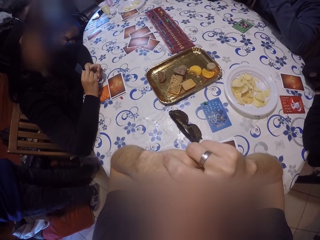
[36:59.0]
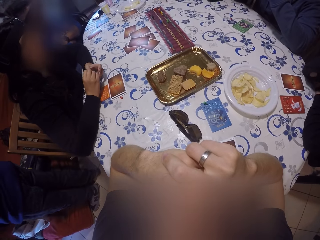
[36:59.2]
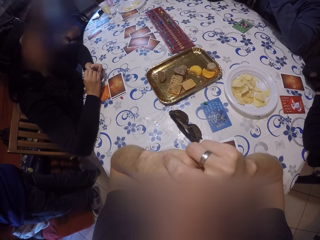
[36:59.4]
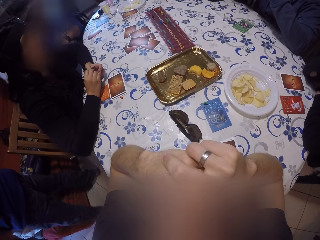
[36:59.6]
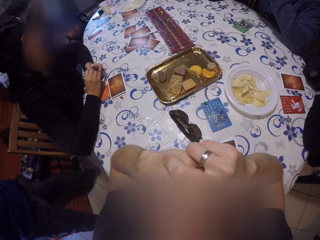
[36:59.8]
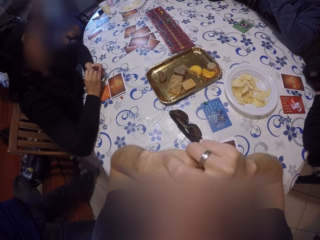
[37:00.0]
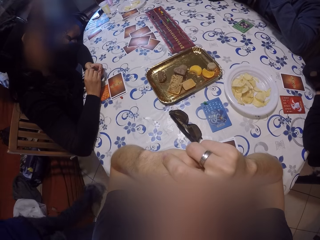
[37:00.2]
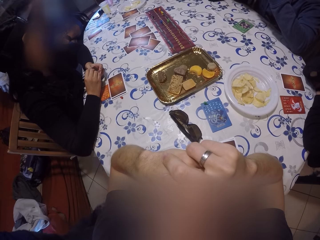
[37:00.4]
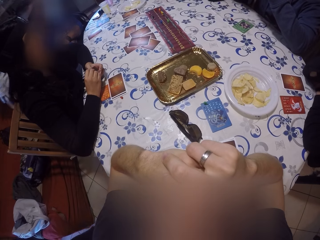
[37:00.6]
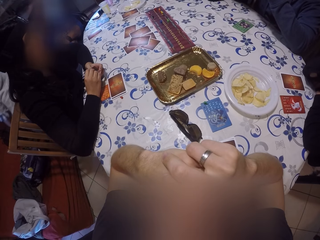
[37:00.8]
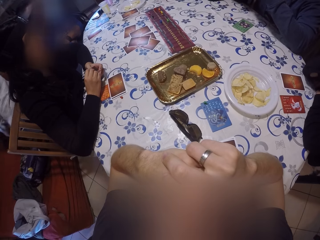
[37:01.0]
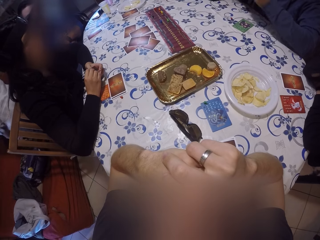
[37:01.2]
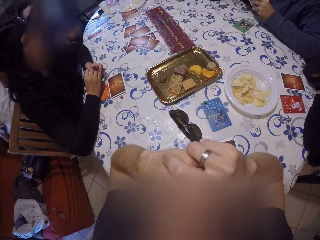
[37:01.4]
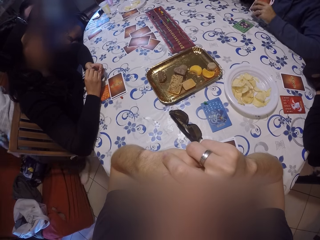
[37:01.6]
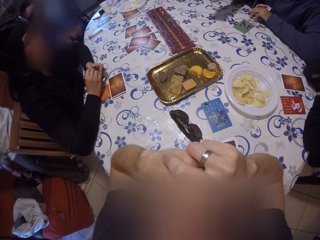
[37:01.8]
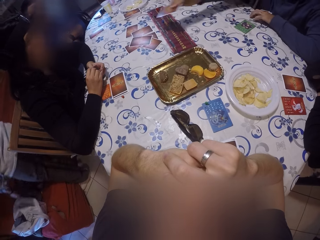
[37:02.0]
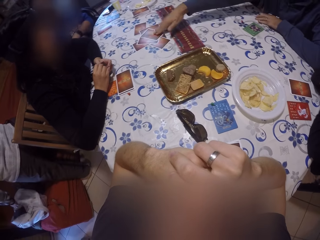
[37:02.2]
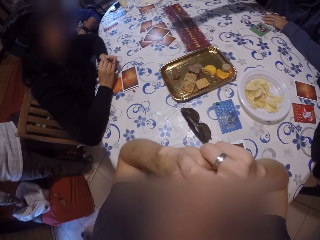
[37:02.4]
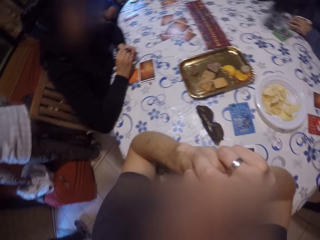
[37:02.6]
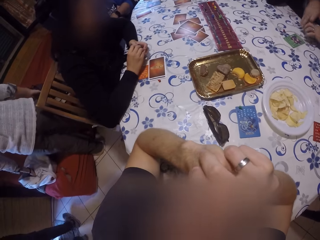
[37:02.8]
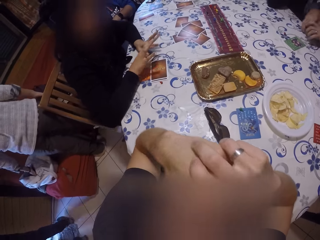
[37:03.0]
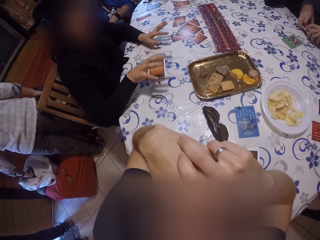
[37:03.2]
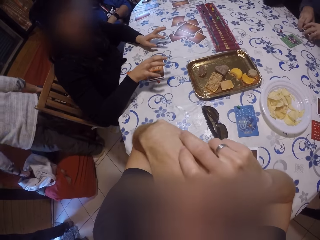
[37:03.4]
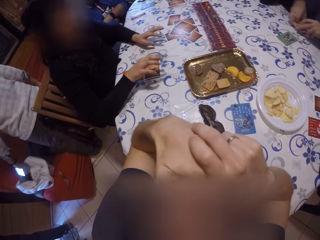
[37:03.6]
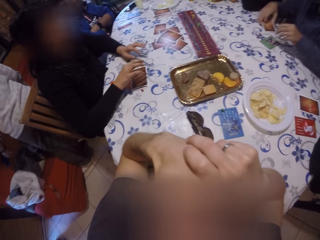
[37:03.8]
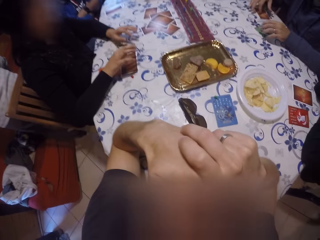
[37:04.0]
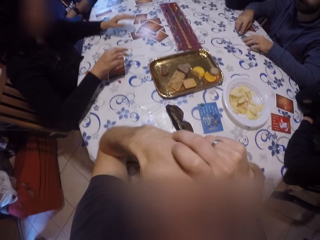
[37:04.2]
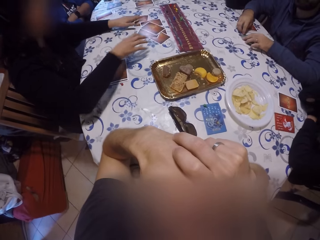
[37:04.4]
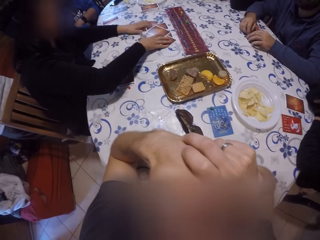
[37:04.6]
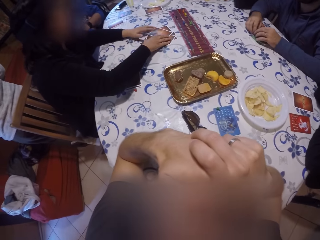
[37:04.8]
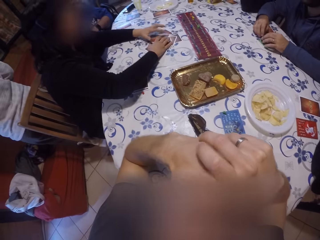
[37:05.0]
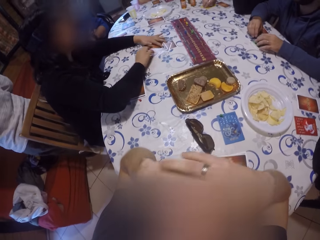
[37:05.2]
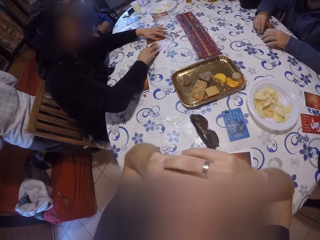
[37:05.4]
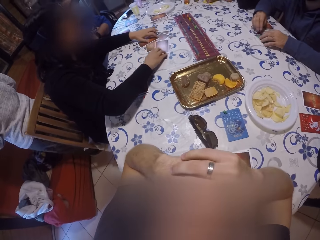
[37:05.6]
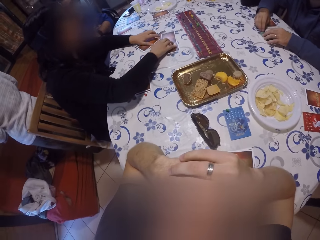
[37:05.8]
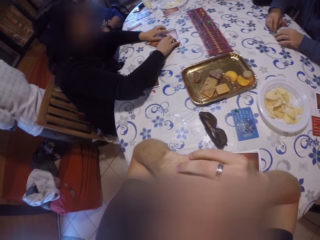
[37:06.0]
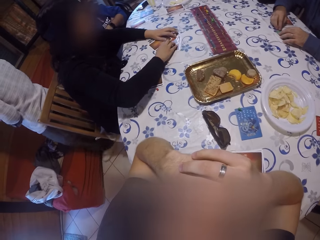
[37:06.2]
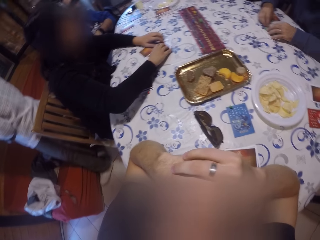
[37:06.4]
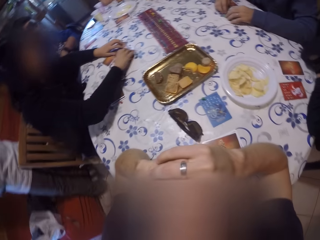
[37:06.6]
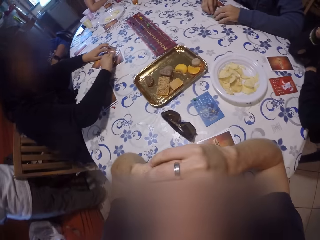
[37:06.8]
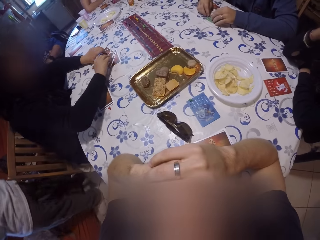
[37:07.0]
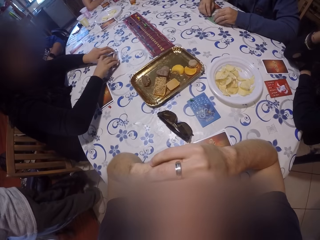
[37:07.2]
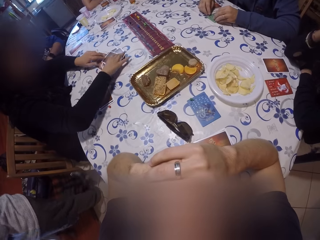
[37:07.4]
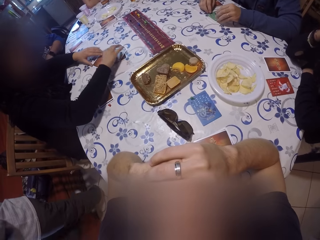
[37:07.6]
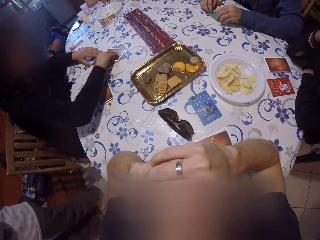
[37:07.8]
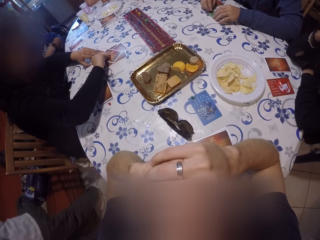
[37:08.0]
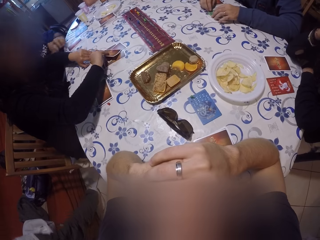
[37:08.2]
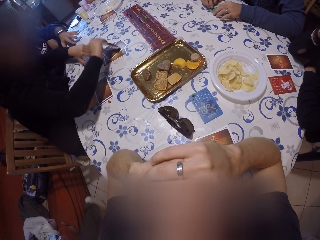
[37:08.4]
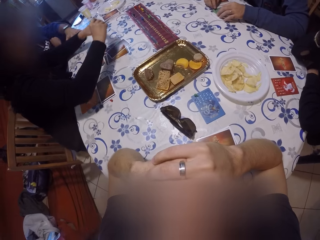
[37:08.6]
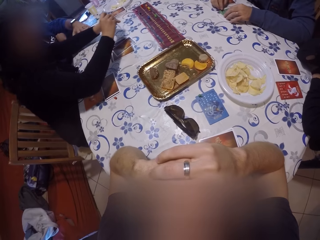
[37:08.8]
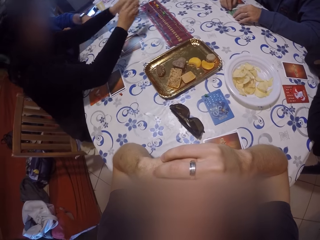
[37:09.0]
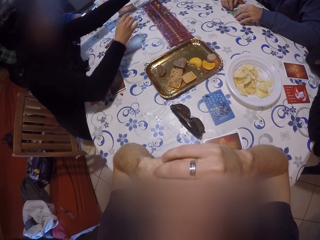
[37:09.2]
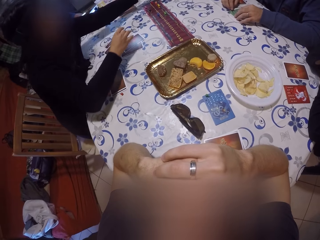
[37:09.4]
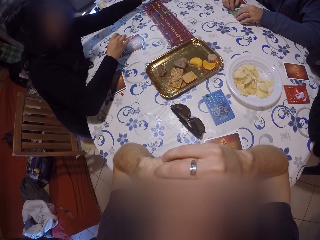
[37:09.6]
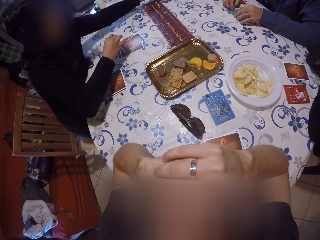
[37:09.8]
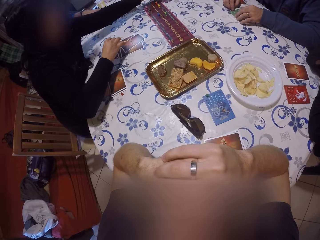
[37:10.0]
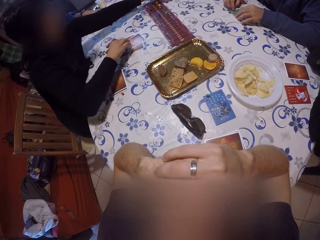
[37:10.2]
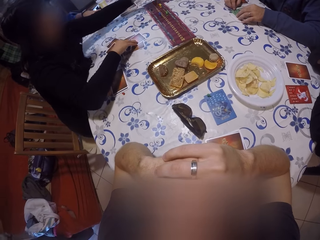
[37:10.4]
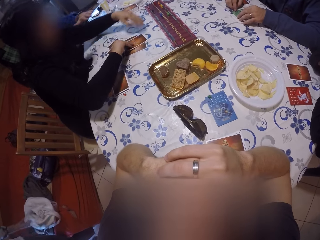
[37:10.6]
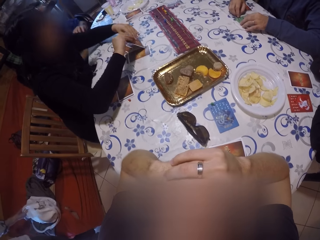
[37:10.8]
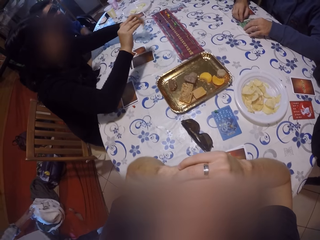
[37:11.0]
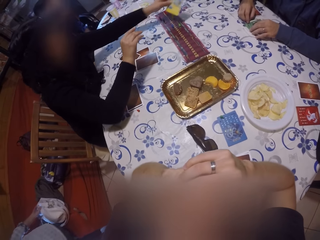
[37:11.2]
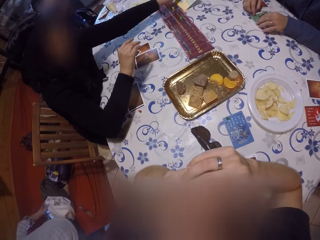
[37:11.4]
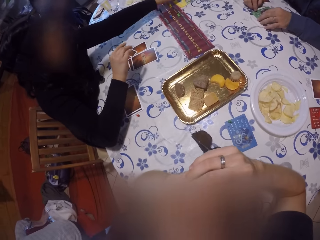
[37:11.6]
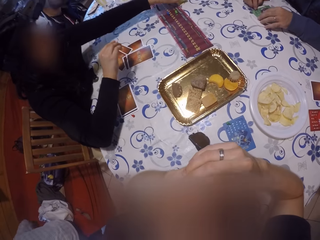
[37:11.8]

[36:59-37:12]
A man plays a card on the table with his right hand. A lady shuffles the cards on the table with her hands. The lady lays the cards on the table.

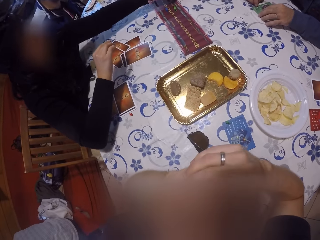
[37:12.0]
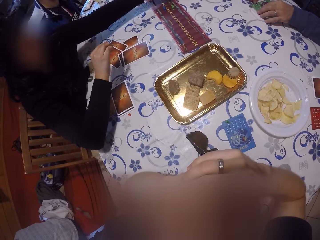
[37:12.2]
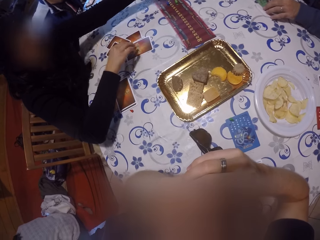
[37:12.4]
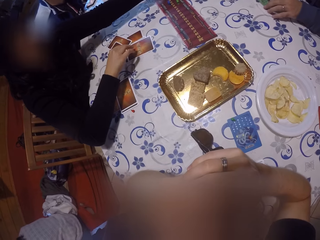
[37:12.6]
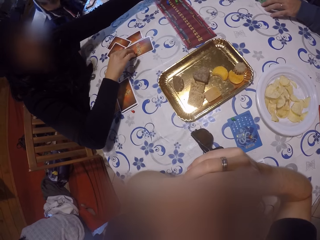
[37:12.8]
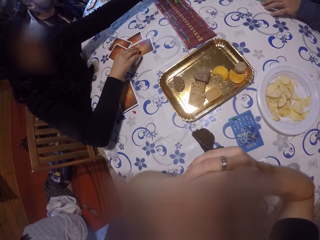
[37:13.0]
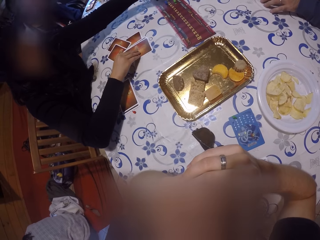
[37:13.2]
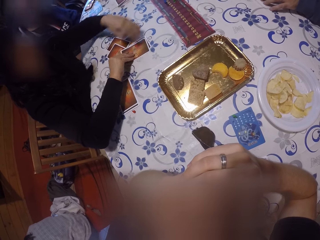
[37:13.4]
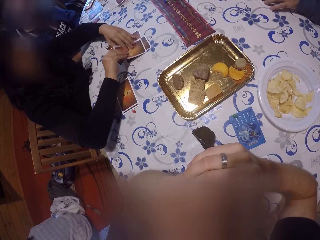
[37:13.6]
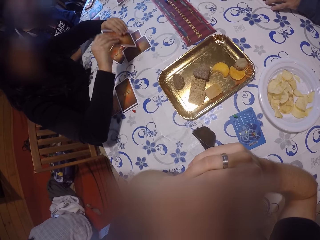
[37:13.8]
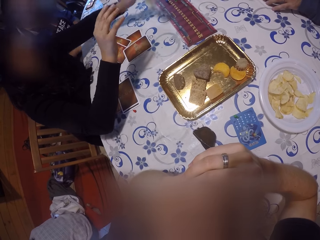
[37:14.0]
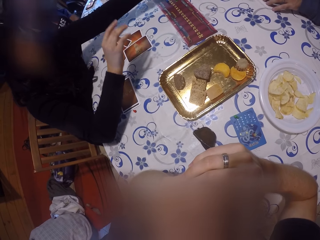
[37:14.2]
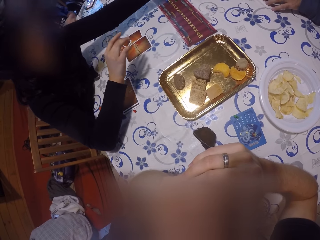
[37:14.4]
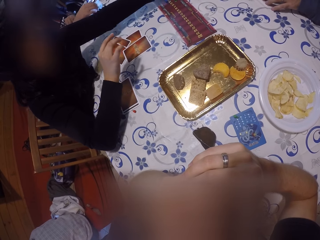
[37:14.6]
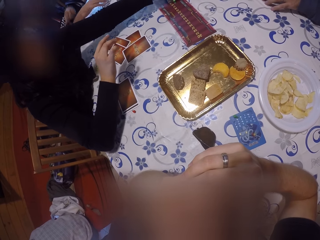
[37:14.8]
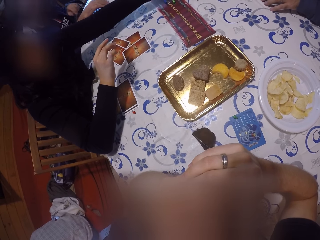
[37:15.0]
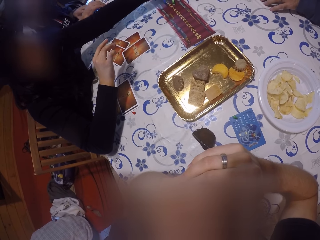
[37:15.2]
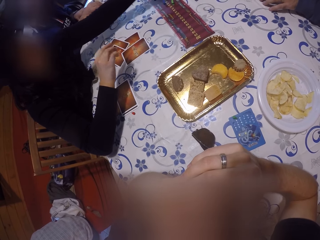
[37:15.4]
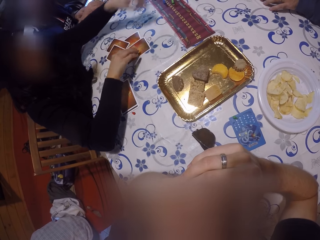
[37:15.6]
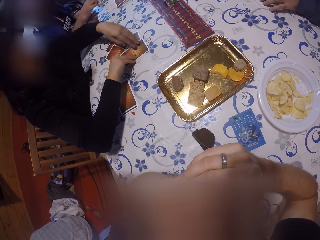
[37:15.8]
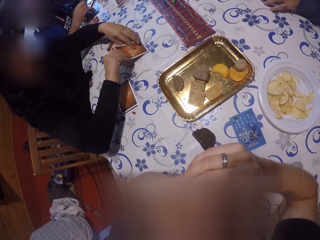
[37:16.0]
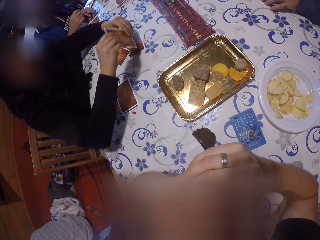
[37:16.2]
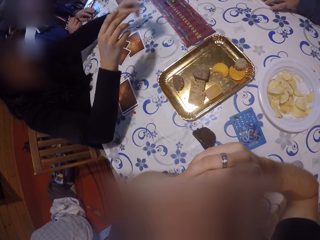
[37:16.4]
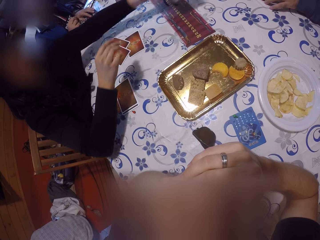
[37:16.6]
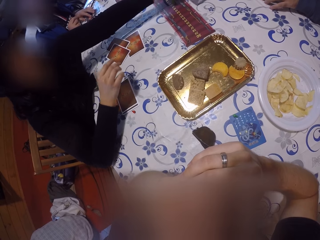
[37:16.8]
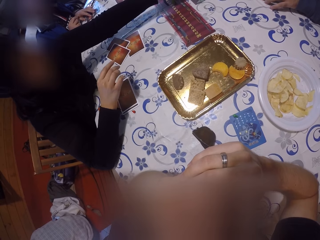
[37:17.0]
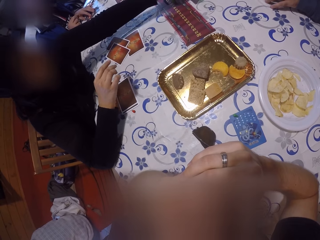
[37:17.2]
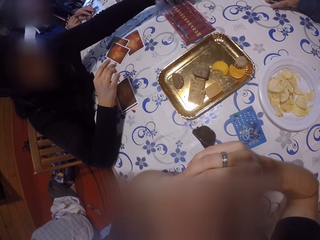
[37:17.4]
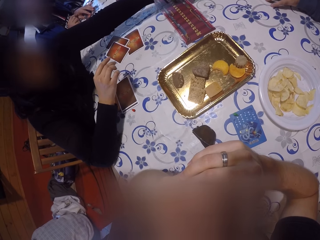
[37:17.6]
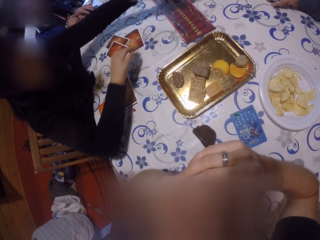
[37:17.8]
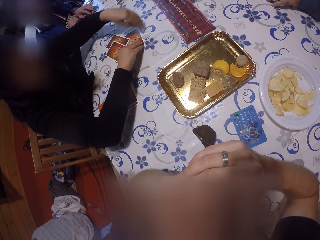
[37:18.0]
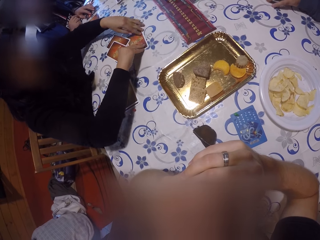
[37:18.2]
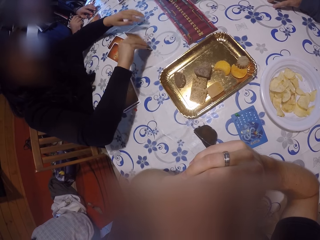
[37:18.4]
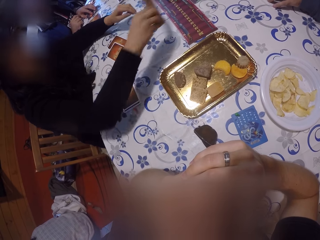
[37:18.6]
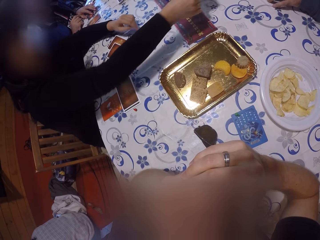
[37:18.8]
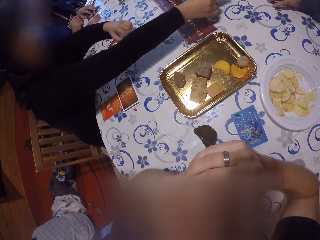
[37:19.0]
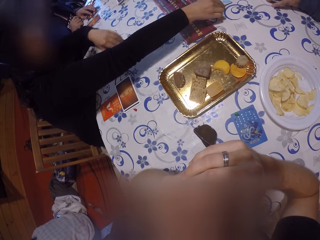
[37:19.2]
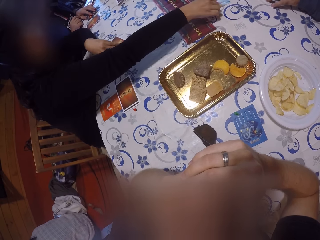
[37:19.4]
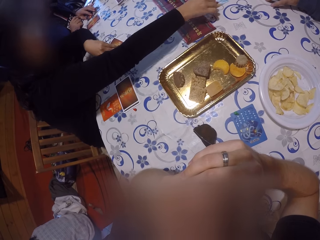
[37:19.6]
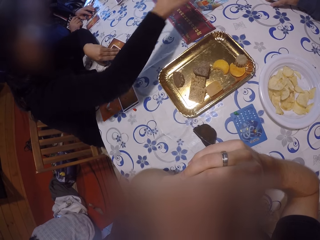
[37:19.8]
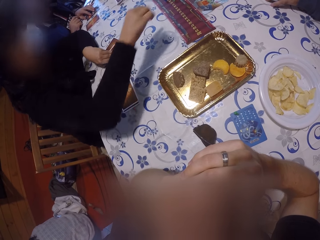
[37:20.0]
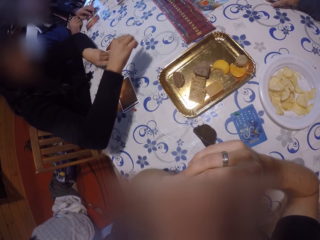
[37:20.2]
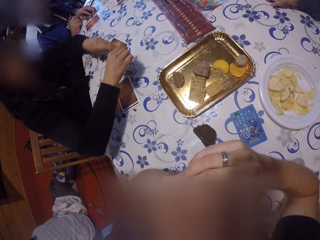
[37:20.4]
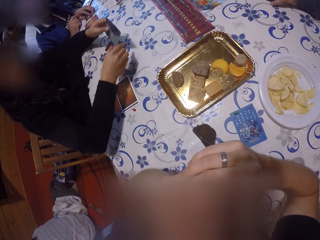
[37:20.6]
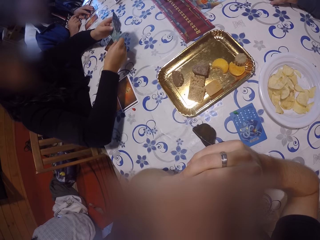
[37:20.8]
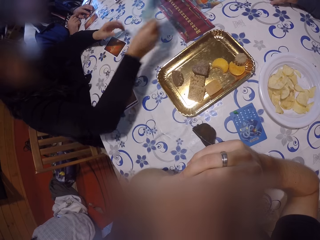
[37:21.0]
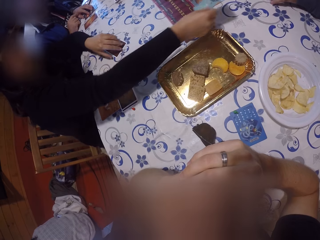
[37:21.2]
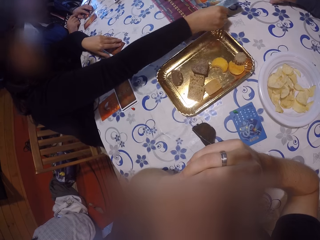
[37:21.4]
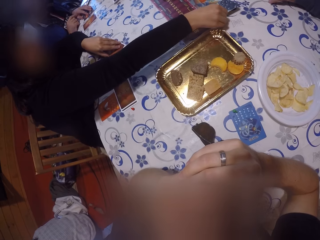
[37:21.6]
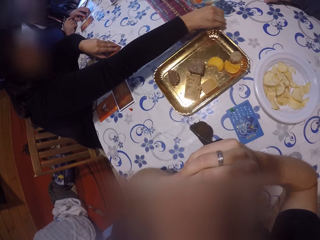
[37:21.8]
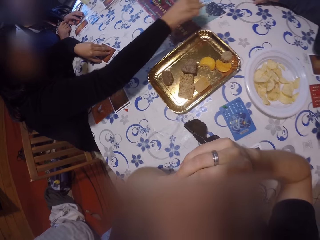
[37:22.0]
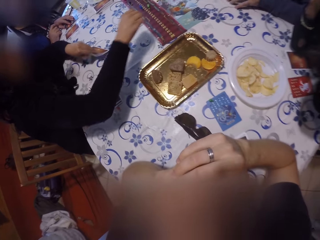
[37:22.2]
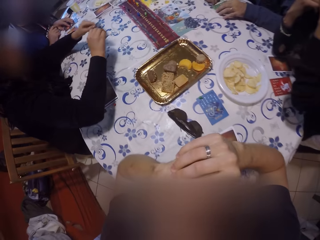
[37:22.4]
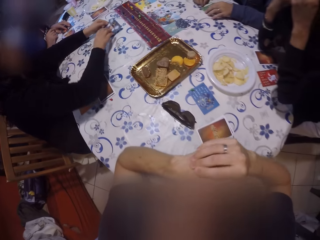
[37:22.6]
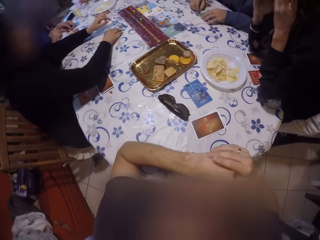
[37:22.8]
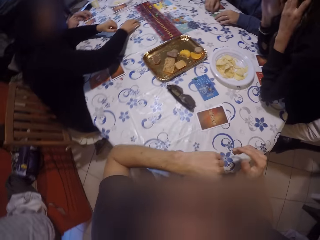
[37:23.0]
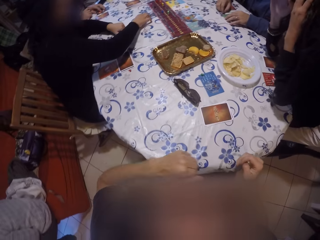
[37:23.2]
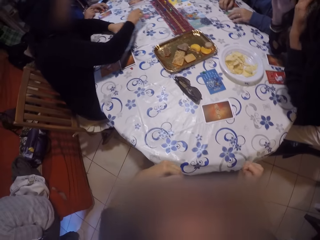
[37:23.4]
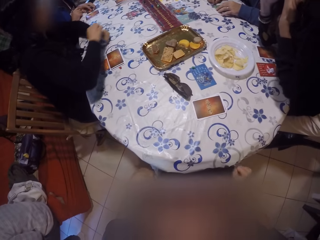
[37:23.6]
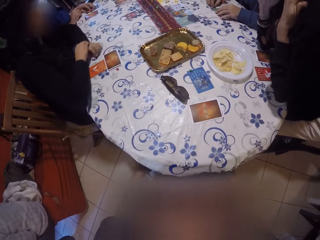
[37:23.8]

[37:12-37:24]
A woman puts down the play card. She takes the play card. She arranges the play cards on the table.
